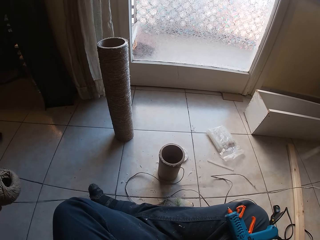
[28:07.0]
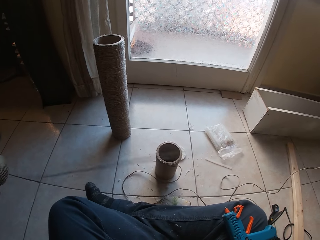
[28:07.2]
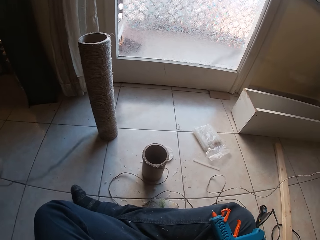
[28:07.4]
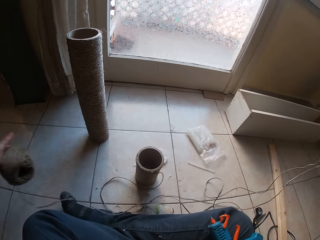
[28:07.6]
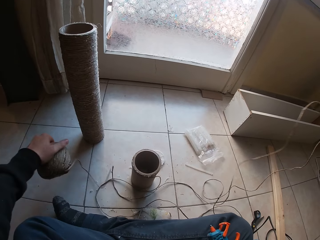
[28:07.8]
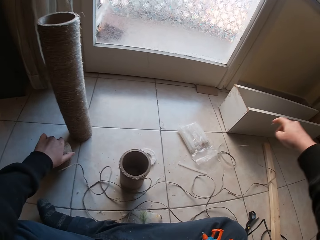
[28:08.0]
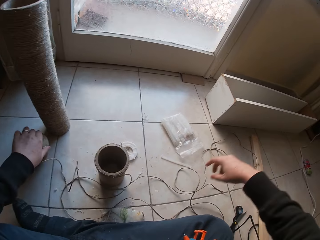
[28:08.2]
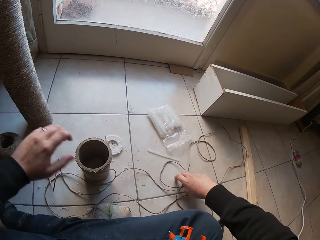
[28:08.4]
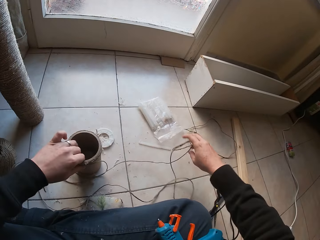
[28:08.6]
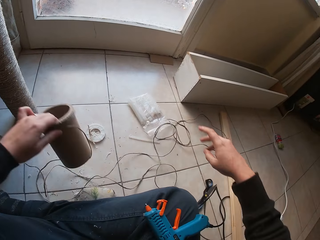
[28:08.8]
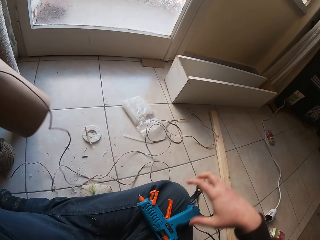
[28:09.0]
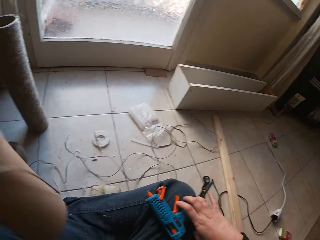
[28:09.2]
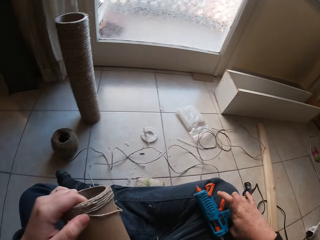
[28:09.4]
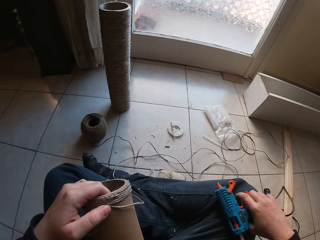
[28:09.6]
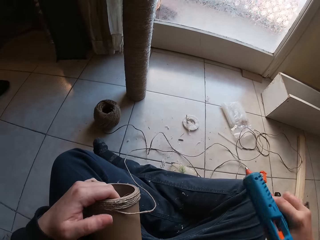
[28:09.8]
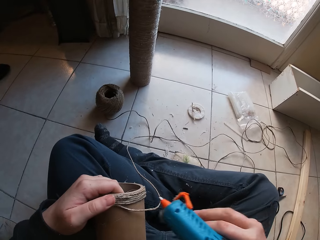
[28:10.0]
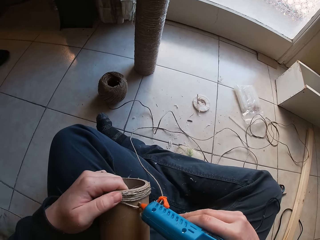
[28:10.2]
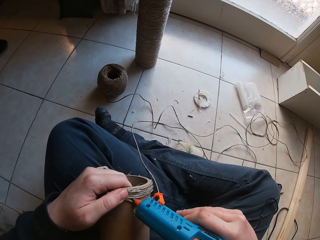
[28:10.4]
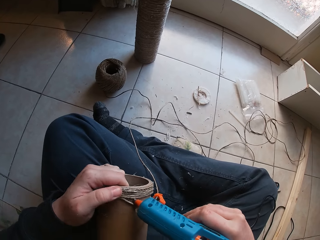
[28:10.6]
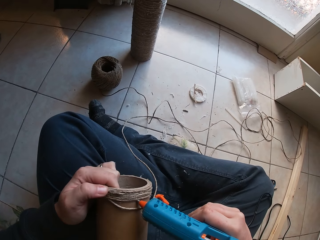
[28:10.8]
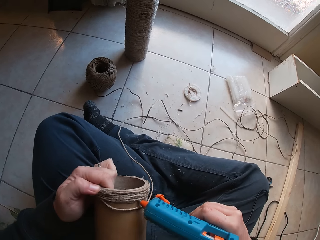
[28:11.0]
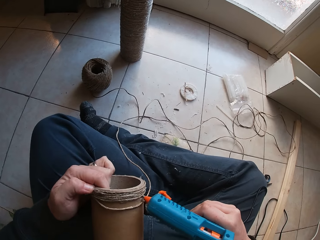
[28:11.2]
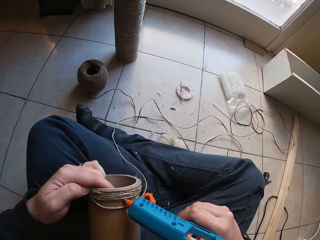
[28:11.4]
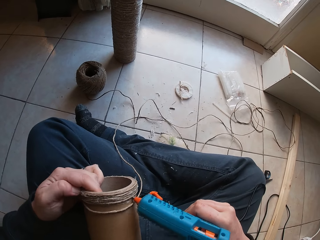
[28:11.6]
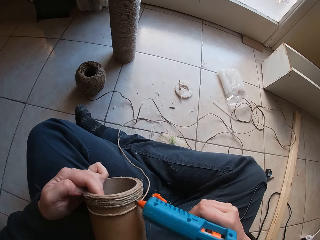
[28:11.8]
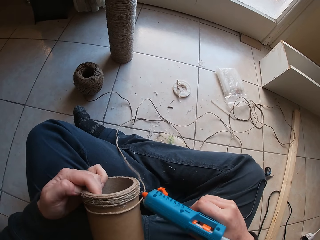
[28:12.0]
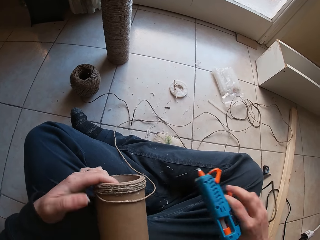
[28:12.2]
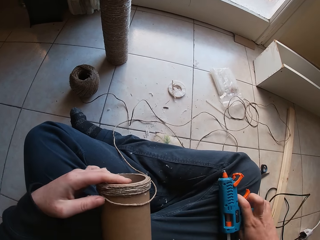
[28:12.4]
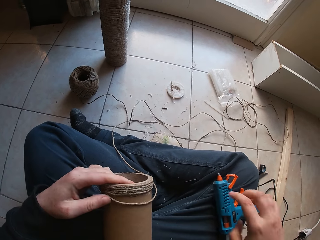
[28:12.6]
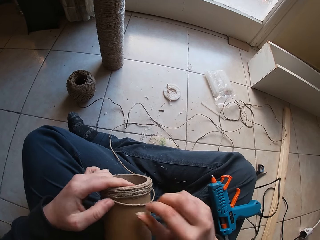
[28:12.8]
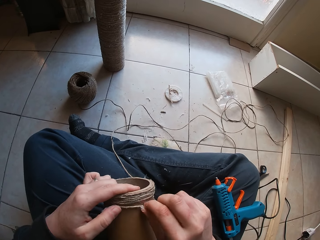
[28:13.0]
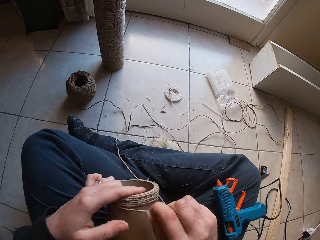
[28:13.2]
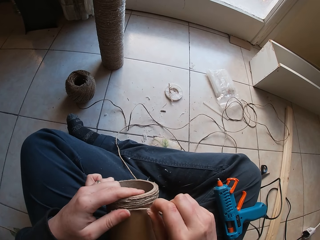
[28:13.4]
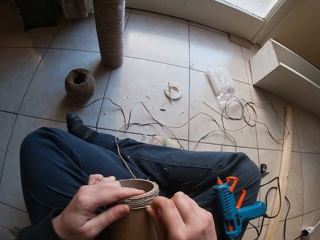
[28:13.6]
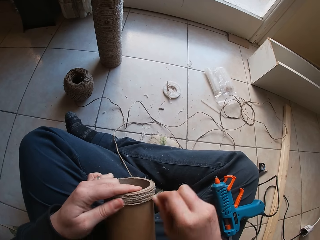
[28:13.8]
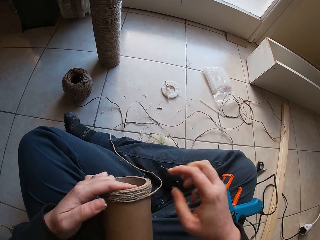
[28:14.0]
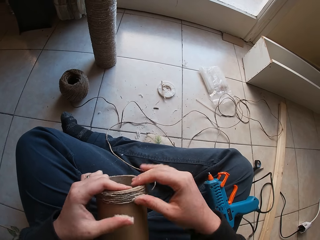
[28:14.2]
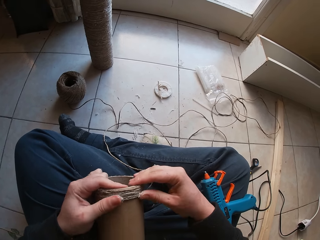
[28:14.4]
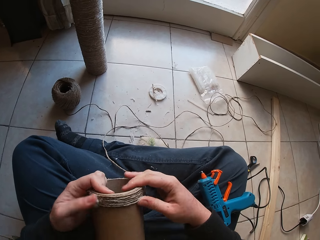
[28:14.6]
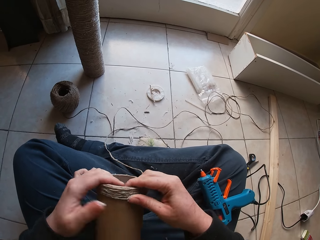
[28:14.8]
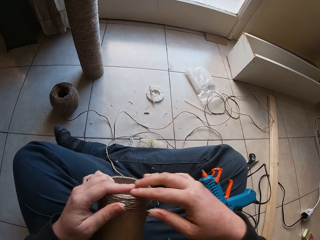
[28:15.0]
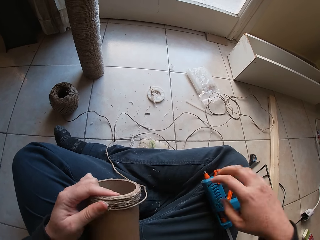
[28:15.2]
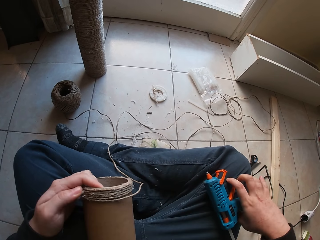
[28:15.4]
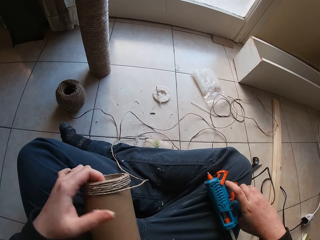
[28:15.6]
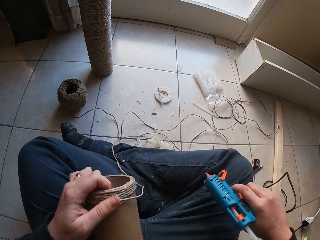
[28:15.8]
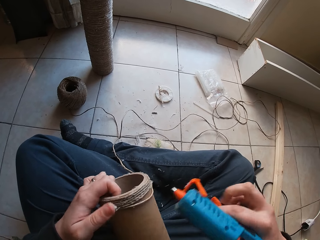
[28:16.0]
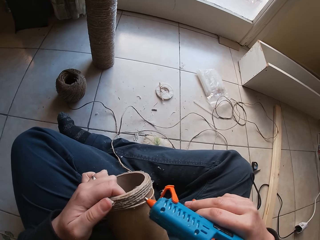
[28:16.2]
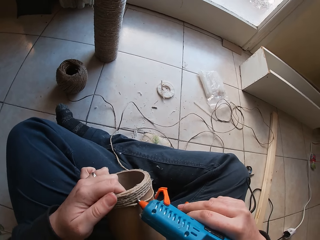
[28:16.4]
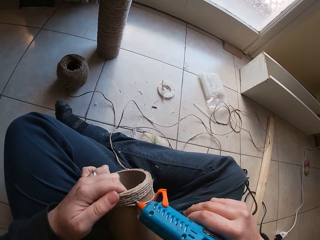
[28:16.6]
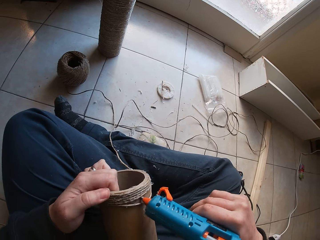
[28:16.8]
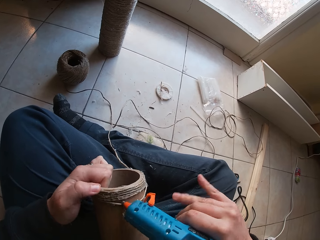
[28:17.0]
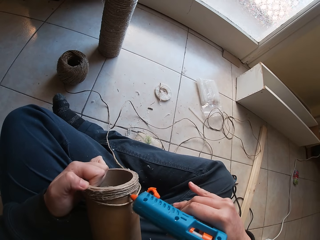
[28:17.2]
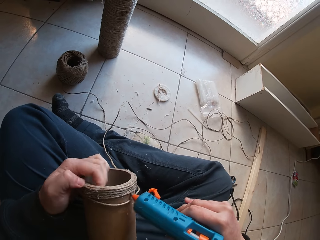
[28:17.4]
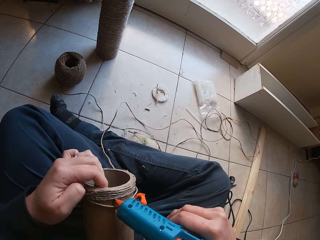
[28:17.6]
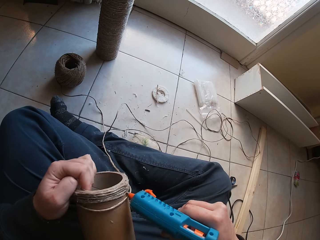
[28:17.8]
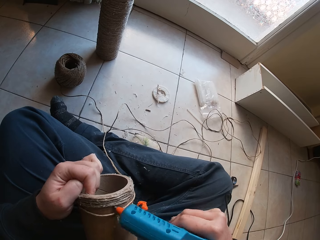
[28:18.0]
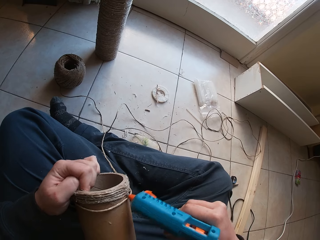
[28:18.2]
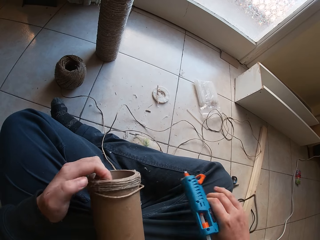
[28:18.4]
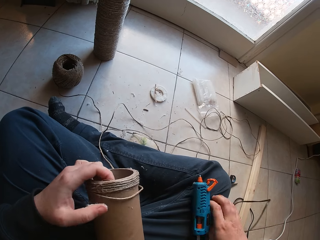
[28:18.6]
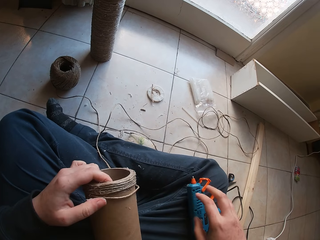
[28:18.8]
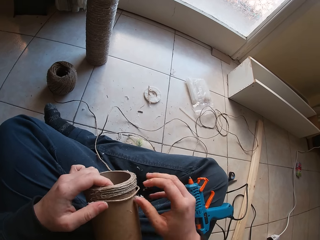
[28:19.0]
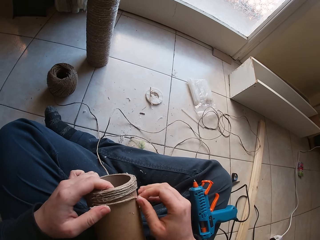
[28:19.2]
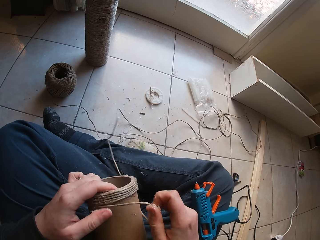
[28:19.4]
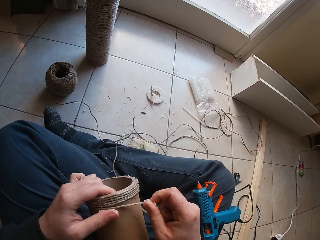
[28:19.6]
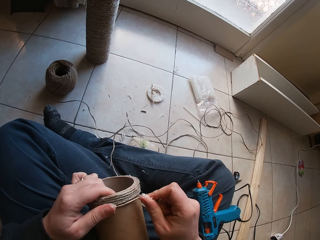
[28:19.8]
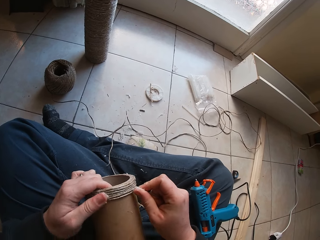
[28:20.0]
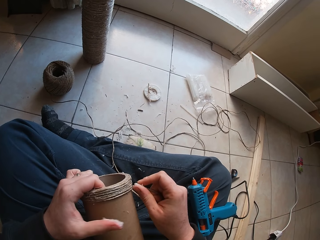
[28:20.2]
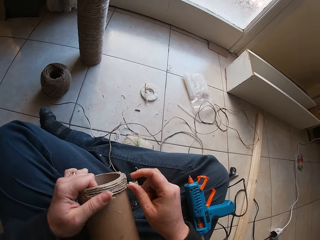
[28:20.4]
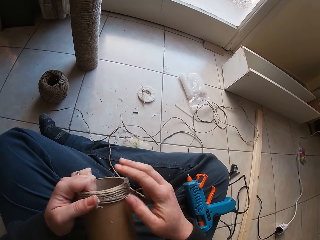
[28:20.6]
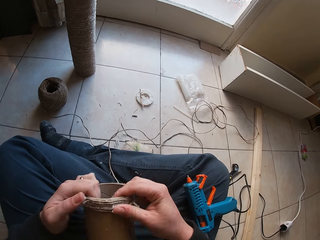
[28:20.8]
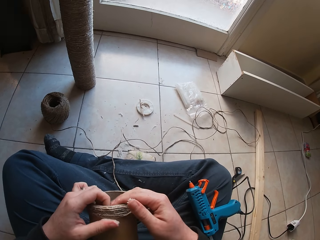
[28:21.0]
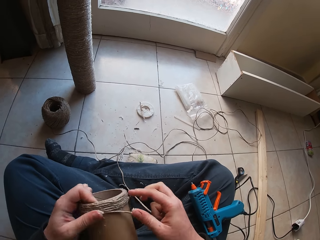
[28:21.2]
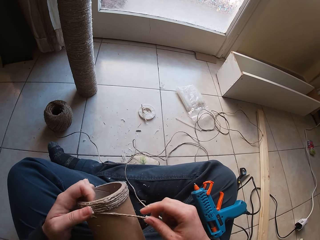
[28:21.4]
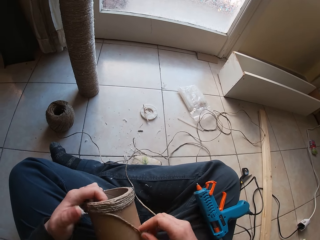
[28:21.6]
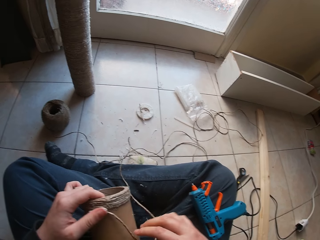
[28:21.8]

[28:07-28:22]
The camera wearer drops the twine ball on the floor with her left hand. She drops the twine in her right hand on the floor. She picks up the twine on the floor with her right hand. She picks up the cardboard tube from the floor with her left hand. She drops the twine on the floor with her right hand. She picks up the glue gun from her lap with her right hand. She presses glue from the glue gun in her right hand on the cardboard tube in her left hand. She drops the glue gun on her lap with her right hand. She presses the twine round the cardboard tube in her left hand with her hands. She lays the twine on the cardboard tube in her left hand with her right hand. She fixes the rope on the container. She picks up the glue gun from her lap with her right hand. She presses glue from the glue gun in her right hand on the cardboard tube in her left hand. She drops the glue gun on her lap with her right hand. She lays the twine on the cardboard tube in her left hand with her right hand. She fixes the rope on the container. She presses the twine round the cardboard tube in her left hand with her hands.

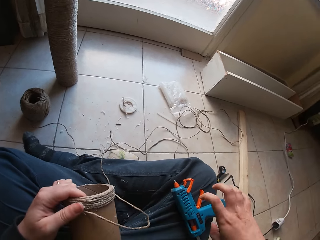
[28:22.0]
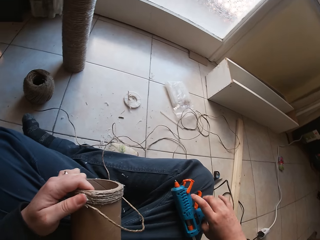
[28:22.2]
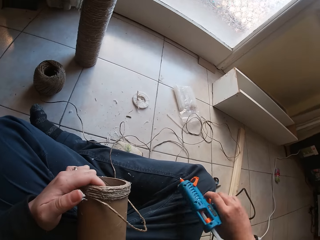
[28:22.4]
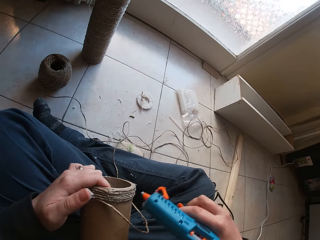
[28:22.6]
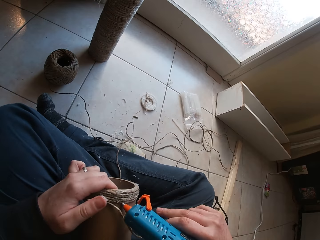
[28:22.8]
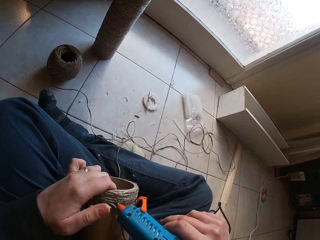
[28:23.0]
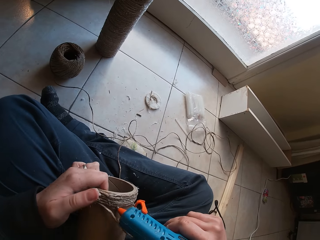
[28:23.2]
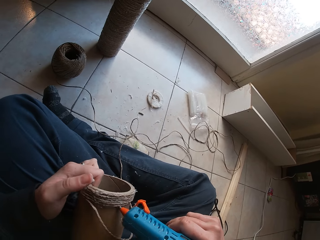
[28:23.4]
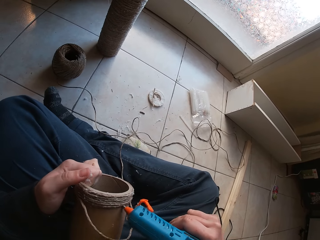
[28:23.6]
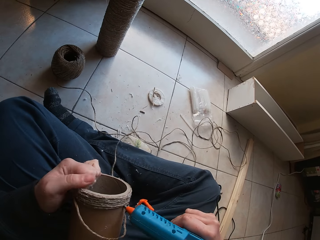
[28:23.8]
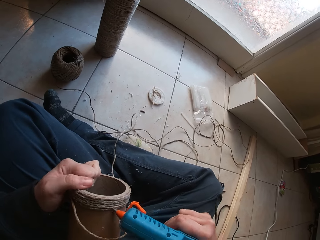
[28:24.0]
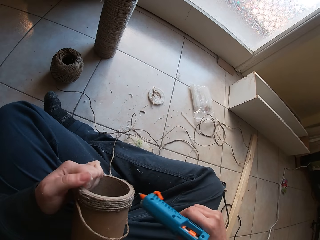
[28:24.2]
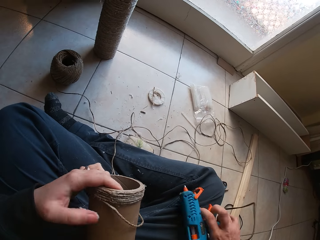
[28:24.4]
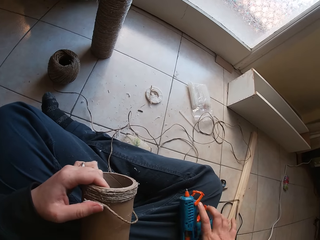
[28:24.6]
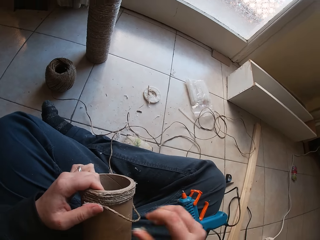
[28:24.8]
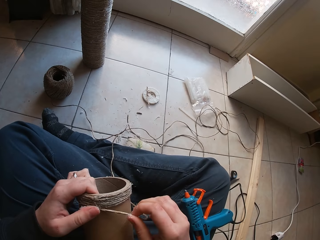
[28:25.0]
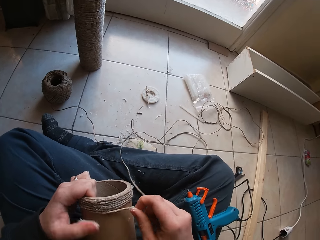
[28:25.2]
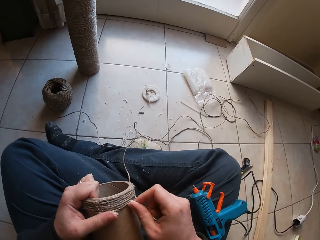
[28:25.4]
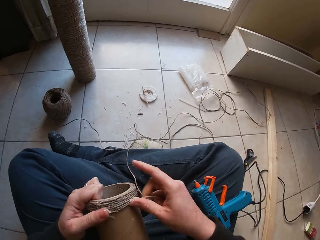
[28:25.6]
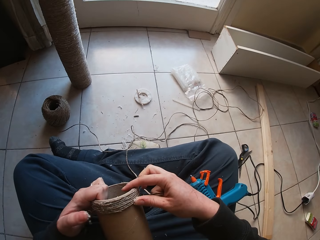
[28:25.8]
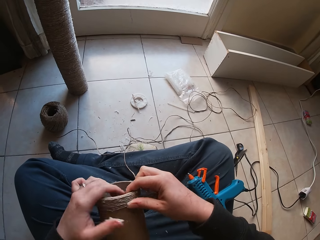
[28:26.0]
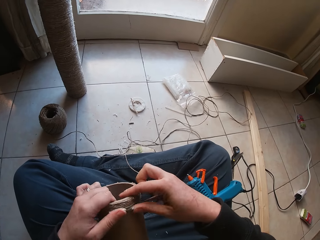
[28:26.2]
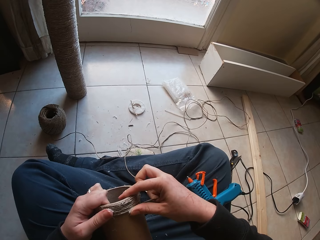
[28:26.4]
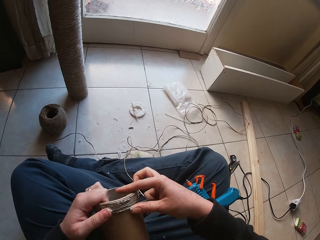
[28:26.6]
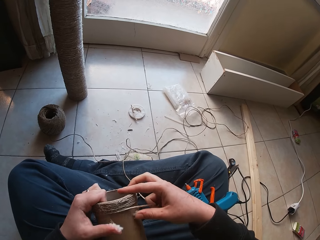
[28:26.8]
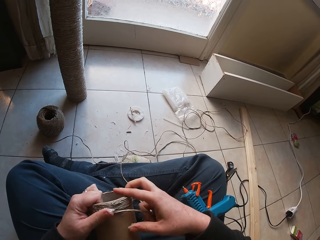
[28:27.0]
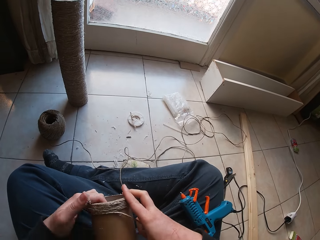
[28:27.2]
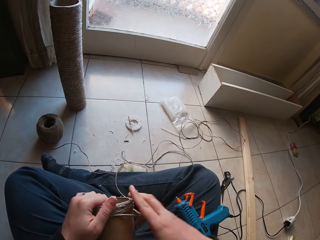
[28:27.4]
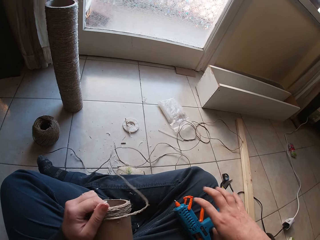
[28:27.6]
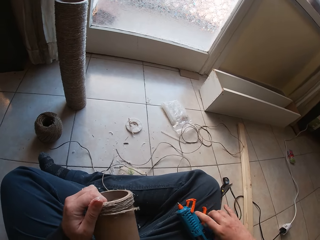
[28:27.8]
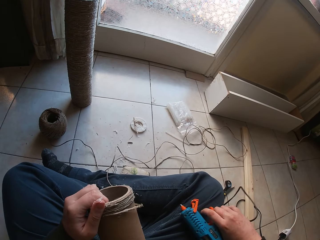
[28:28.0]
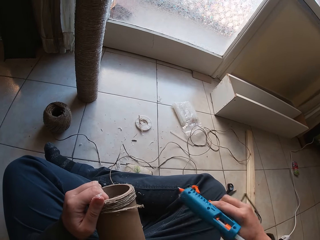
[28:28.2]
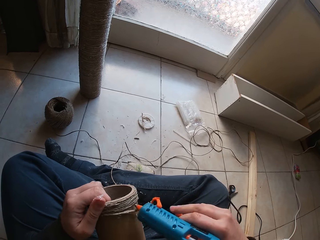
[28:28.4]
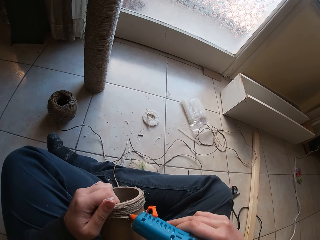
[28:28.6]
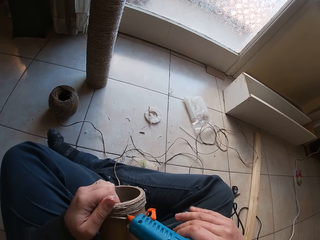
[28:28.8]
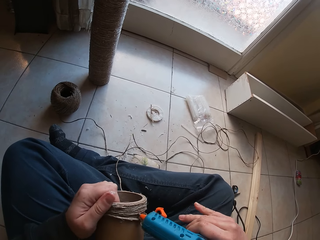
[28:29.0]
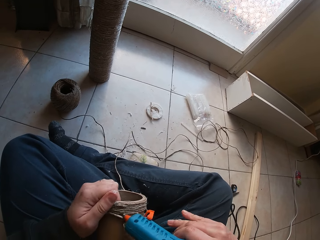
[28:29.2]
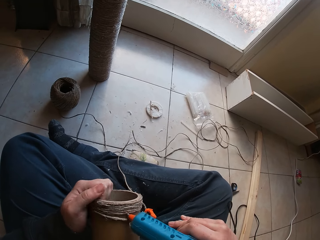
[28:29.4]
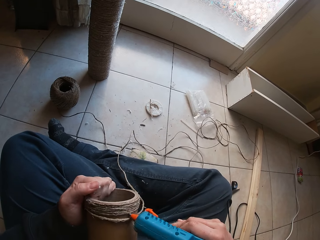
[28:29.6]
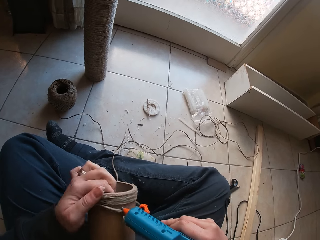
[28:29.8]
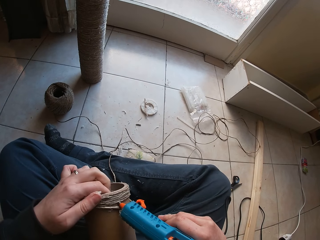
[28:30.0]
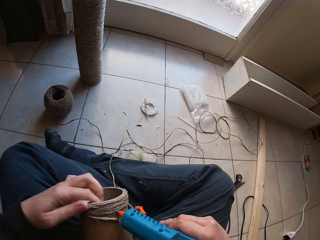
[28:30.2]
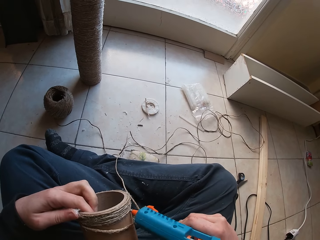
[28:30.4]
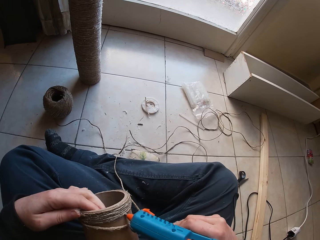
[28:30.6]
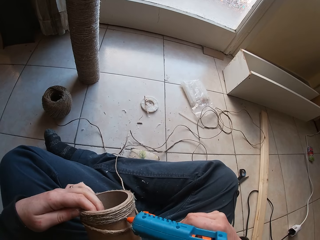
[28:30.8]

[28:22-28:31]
The camera wearer picks up the glue gun from her lap with her right hand. She presses glue from the glue gun in her right hand on the cardboard tube in her left hand. She drops the glue gun on her lap with her right hand. She presses the twine round the cardboard tube in her left hand with her hands. She does it again. She fixes the rope on the container. She picks up the glue gun from her lap with her right hand. She presses glue from the glue gun in her right hand on the cardboard tube in her left hand.
